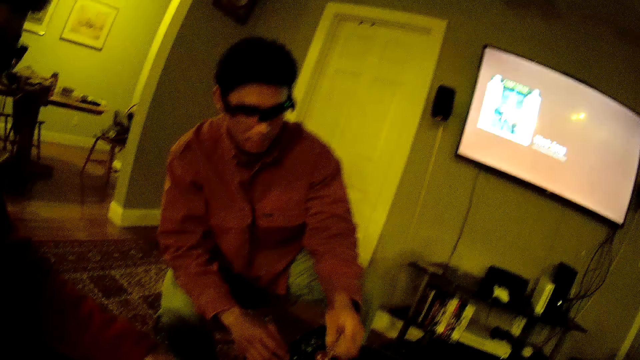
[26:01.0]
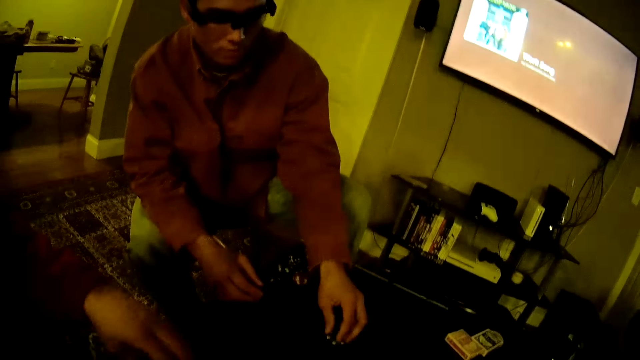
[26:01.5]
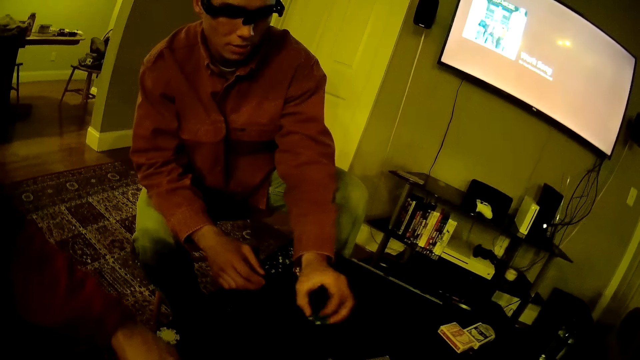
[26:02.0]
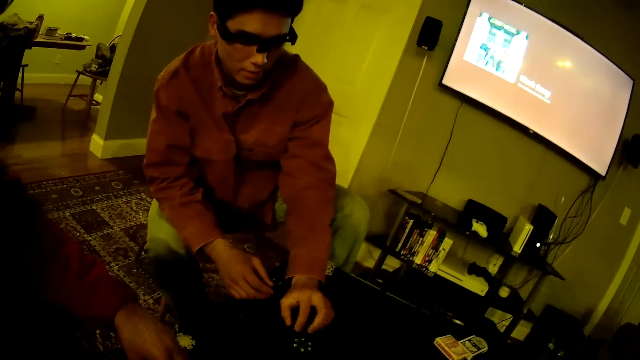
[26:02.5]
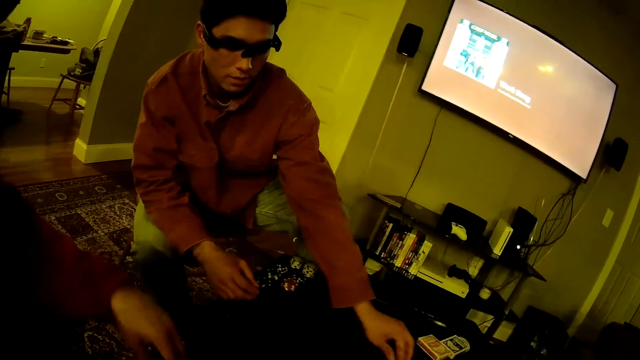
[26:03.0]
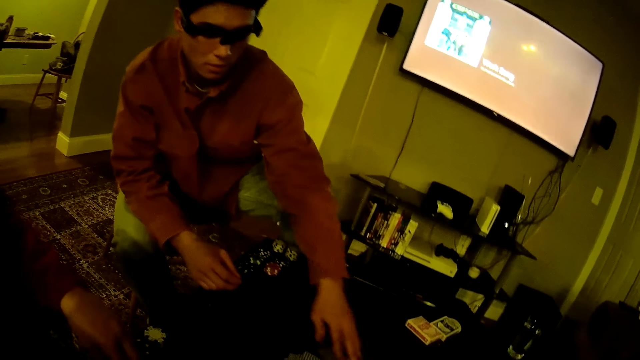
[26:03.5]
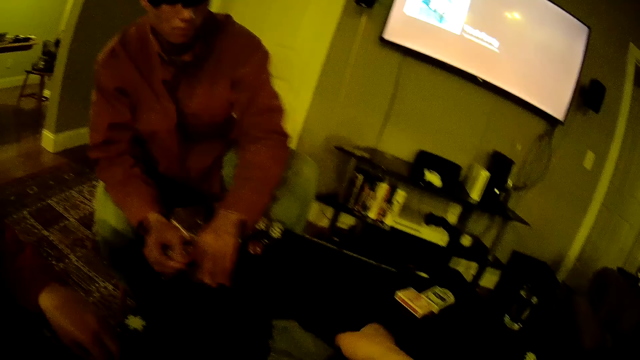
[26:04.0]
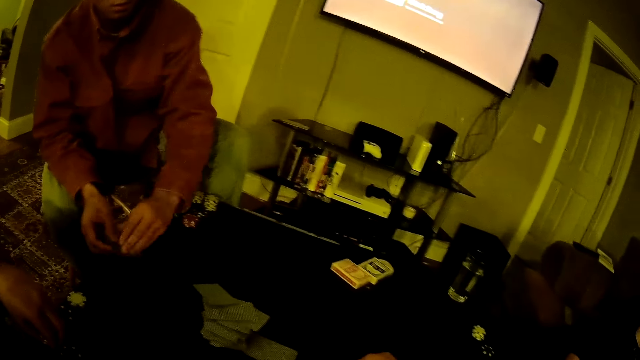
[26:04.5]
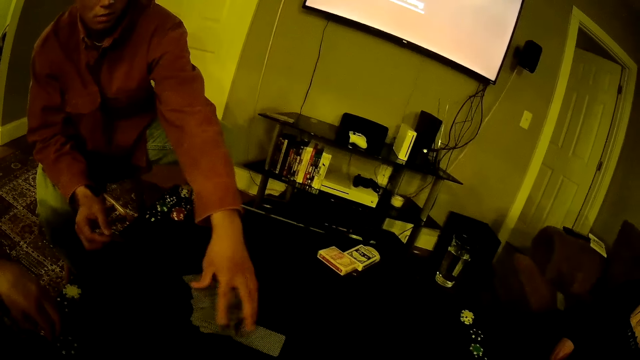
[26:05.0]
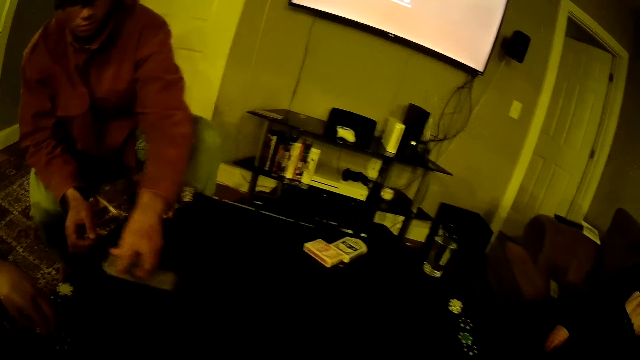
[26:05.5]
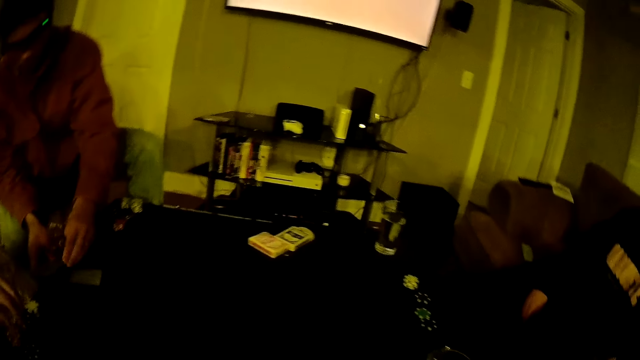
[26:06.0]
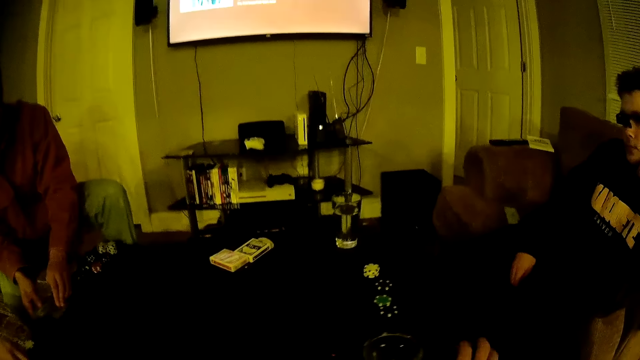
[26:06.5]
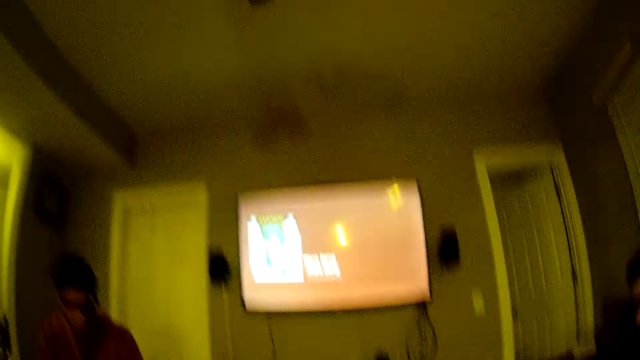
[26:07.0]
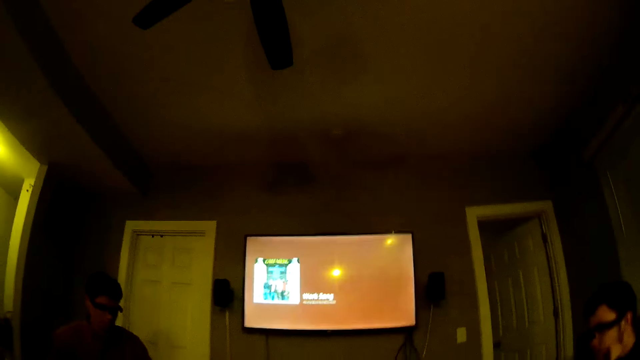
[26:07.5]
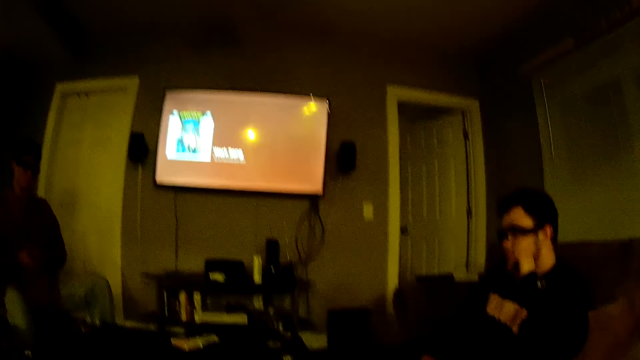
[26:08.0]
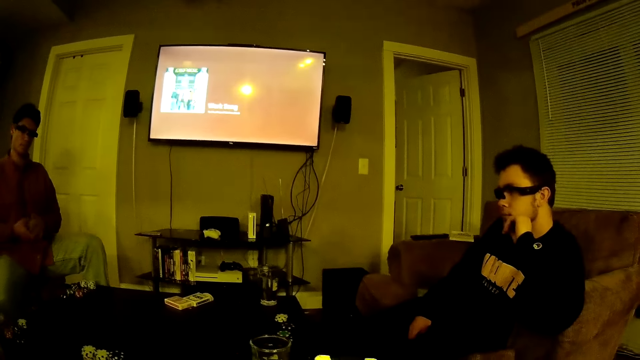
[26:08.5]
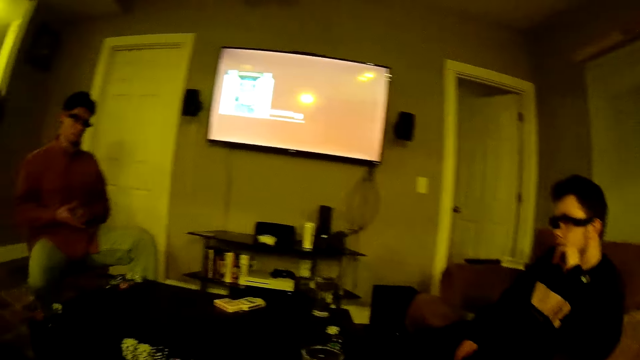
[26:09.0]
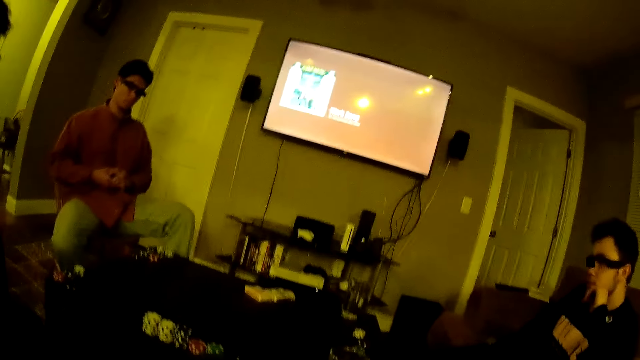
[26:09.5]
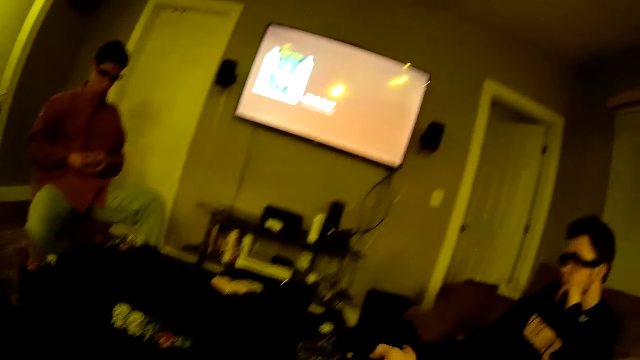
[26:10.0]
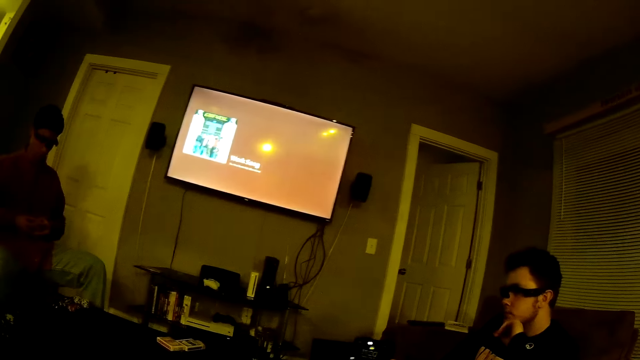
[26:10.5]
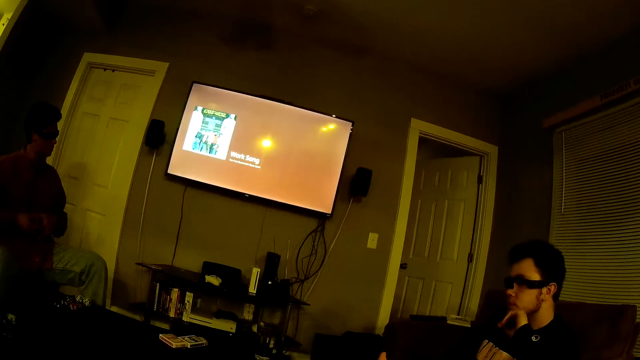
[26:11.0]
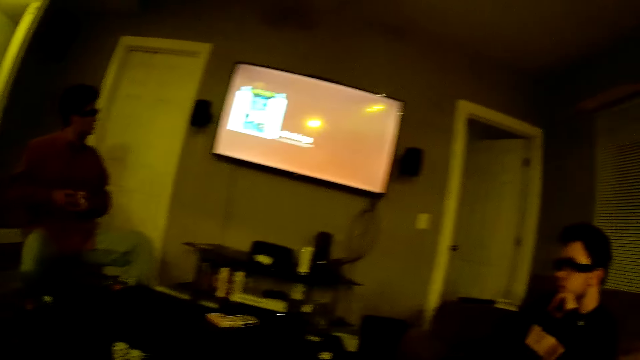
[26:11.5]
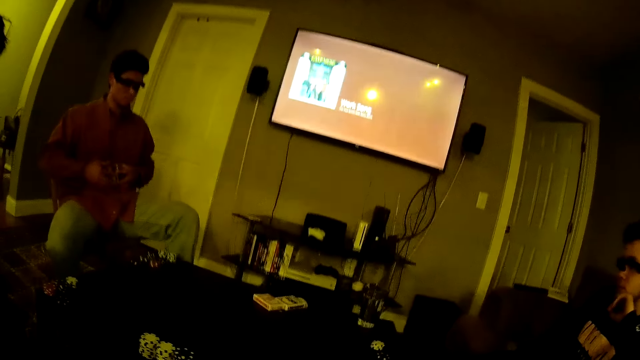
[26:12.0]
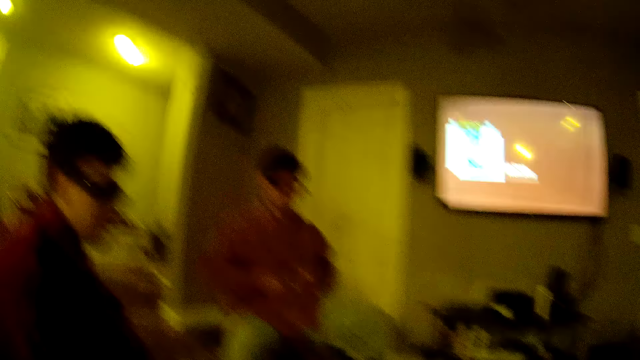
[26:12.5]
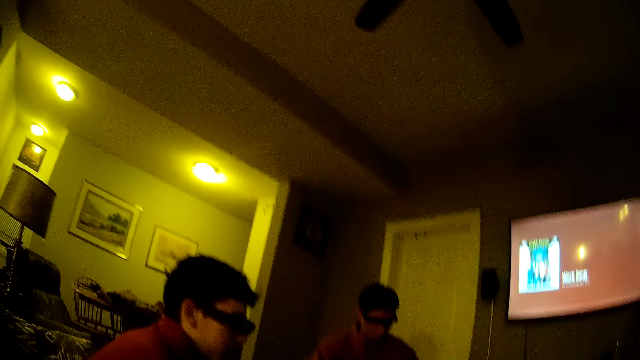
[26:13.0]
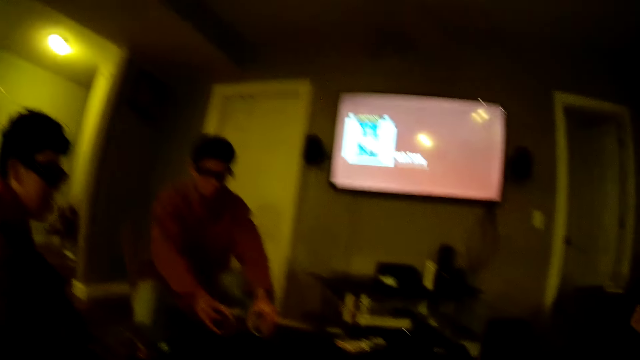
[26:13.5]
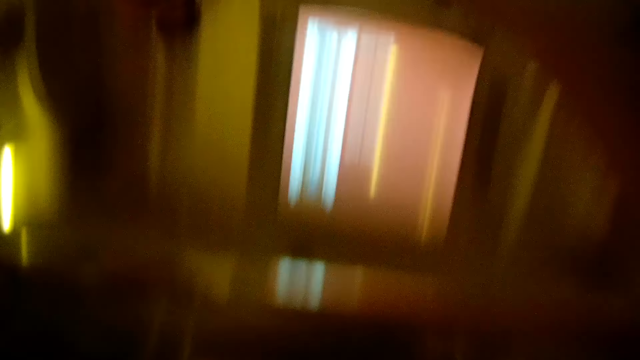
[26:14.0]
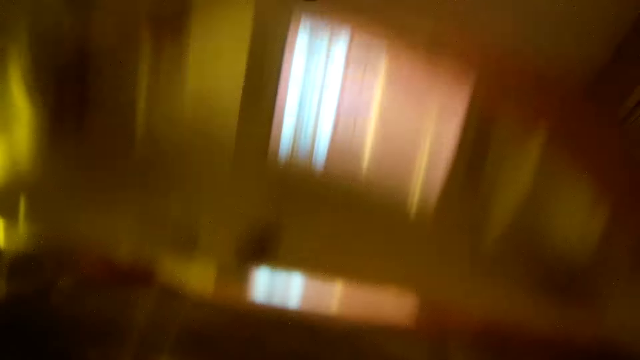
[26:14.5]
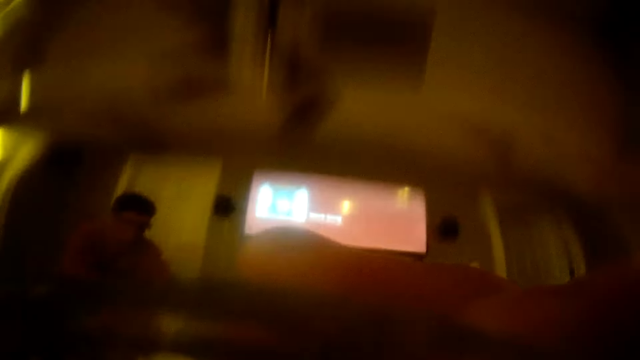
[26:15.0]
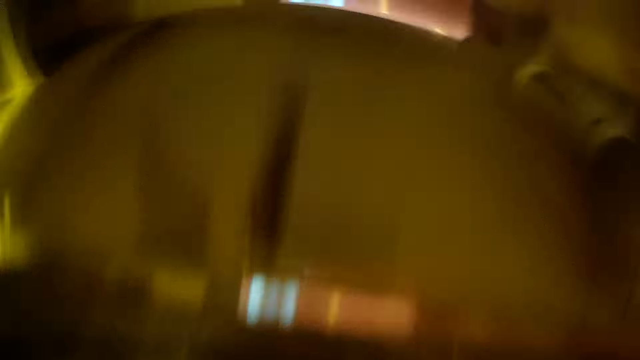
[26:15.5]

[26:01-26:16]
A man picks up a poker chip from the table with his left hand, drops the poker chip on the table with his left hand, and moves the poker chip on the table with his left hand. The camera wearer drops the poker cards on the table with his right hand. The man takes the cards on the table. The man moves the poker cards towards himself with his left hand. The man shuffles the cards. The camera wearer picks up a phone from the table with his right hand. He checks the phone in his right hand. He drinks water from a glass cup.

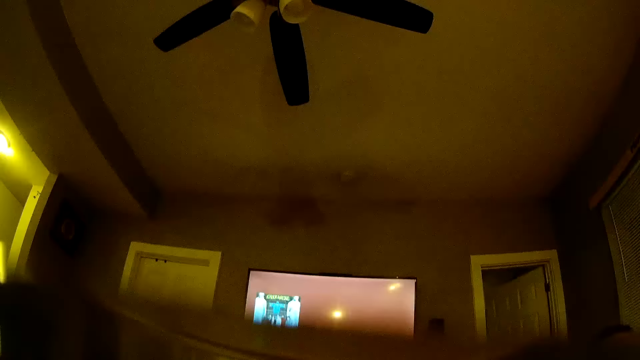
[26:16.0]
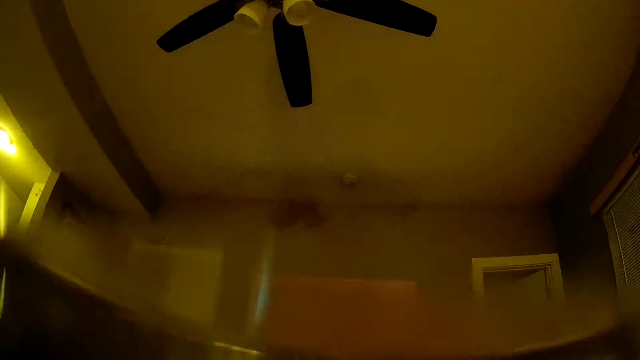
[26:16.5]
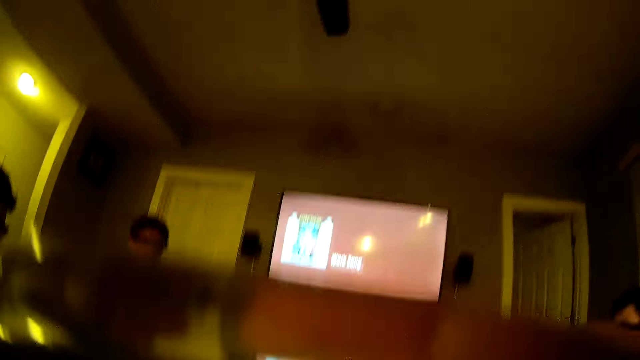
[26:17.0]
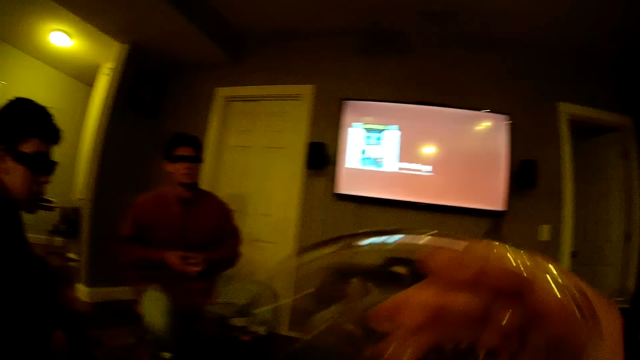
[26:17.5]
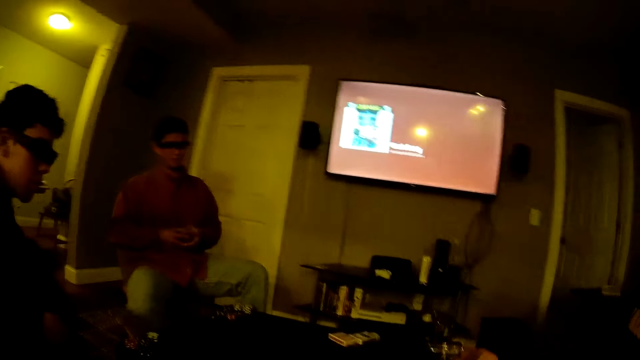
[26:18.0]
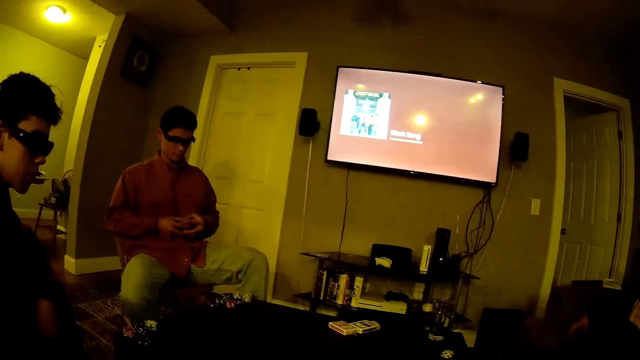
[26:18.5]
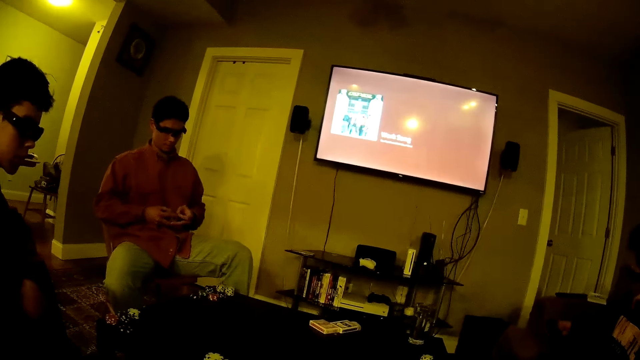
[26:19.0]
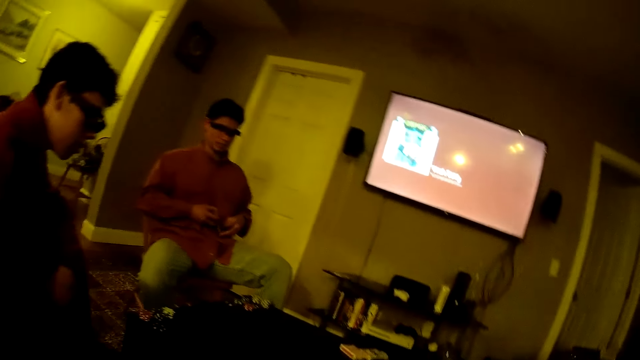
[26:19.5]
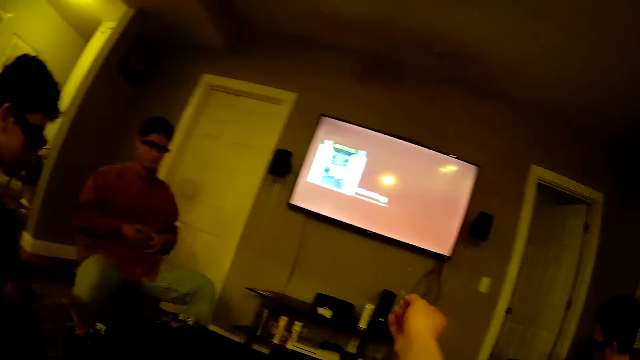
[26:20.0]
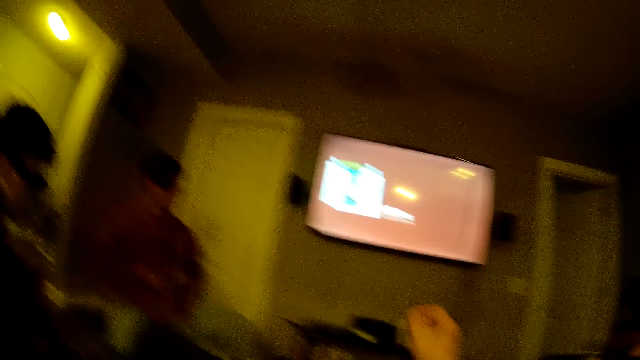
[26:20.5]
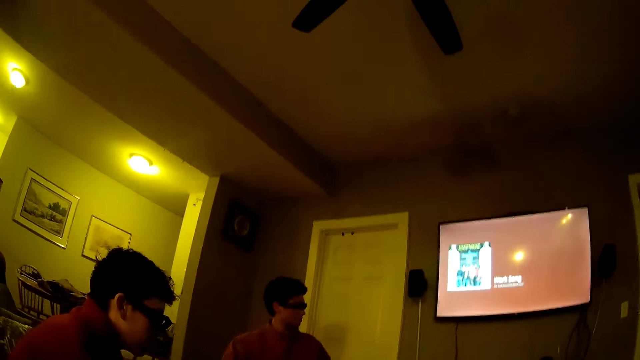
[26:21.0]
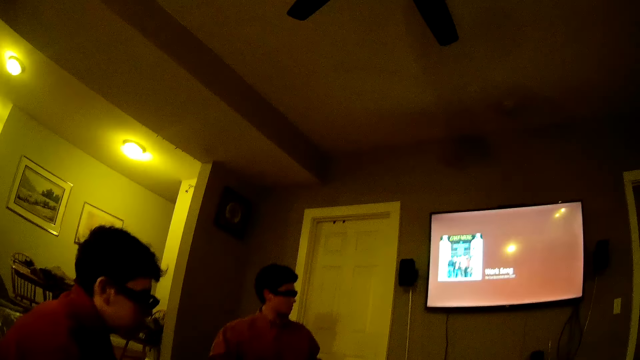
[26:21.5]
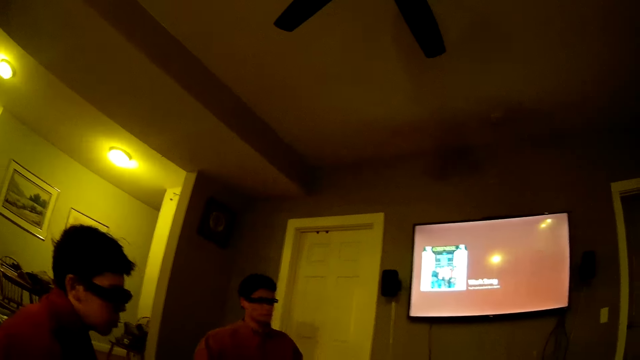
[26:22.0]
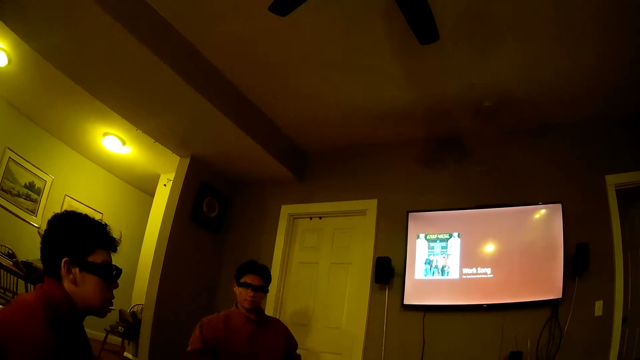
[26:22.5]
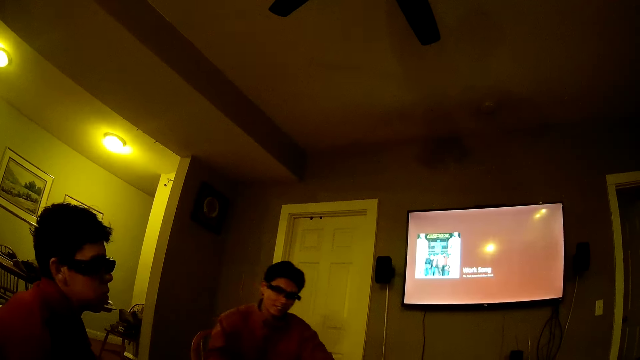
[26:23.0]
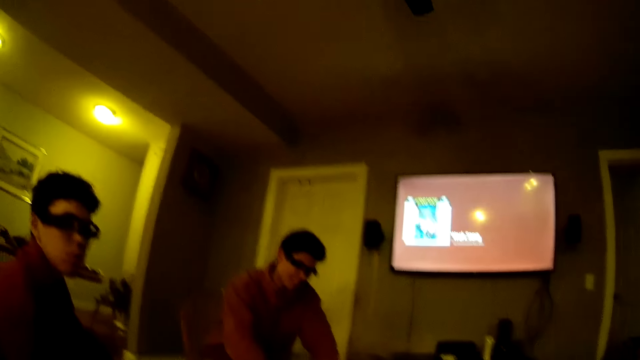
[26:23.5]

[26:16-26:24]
The camera wearer drops the glass of water on the table with his right hand. He interacts with the three men.
